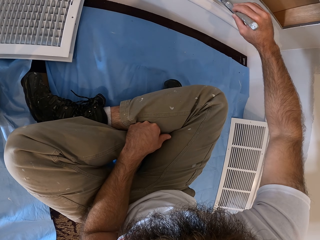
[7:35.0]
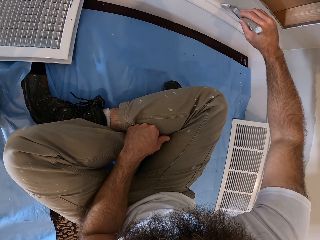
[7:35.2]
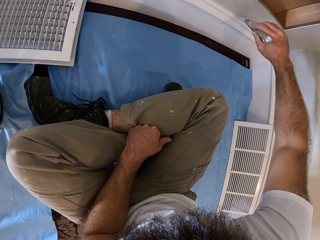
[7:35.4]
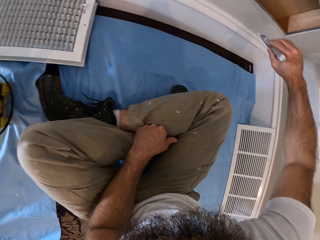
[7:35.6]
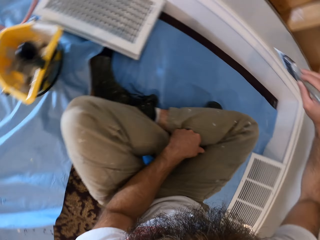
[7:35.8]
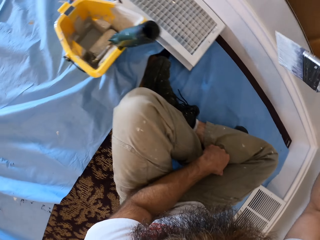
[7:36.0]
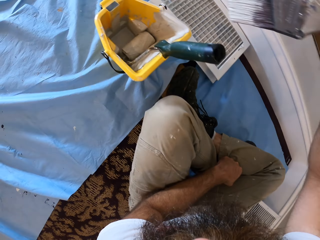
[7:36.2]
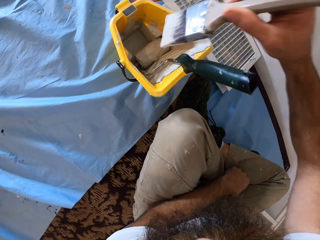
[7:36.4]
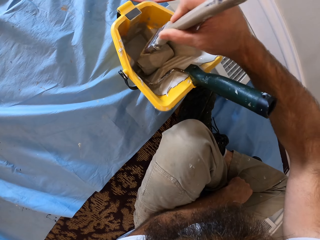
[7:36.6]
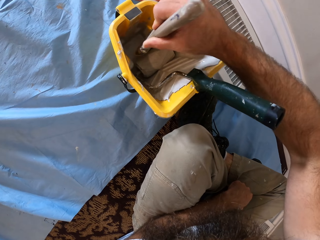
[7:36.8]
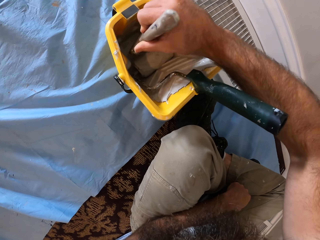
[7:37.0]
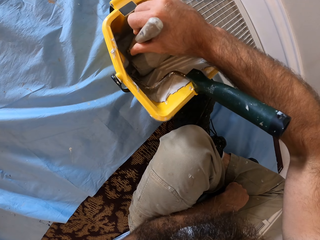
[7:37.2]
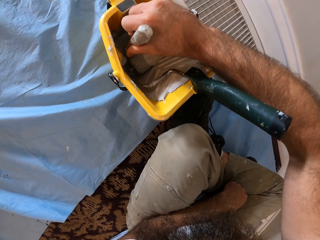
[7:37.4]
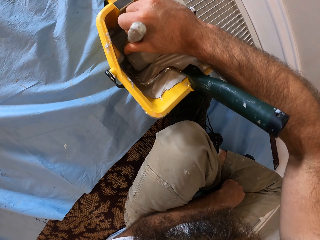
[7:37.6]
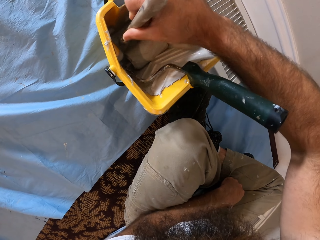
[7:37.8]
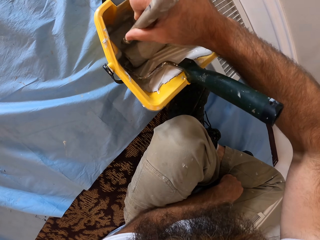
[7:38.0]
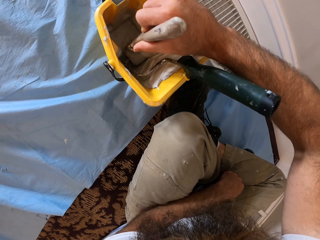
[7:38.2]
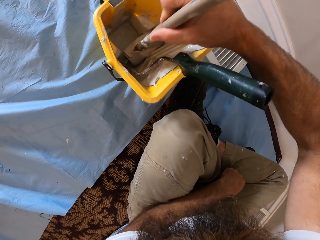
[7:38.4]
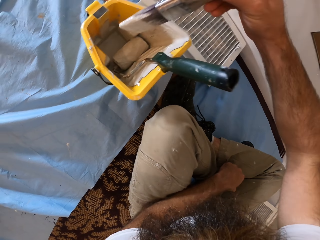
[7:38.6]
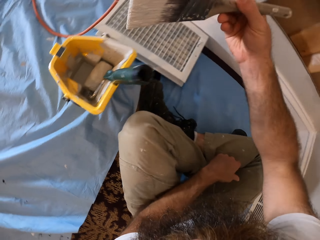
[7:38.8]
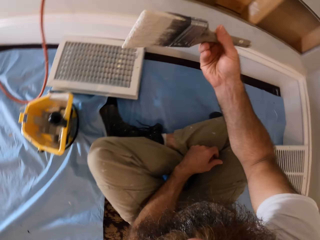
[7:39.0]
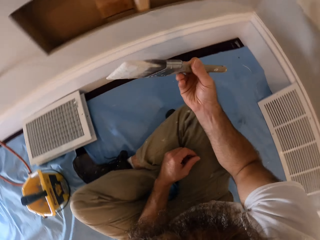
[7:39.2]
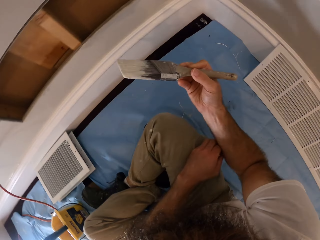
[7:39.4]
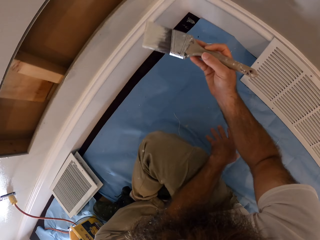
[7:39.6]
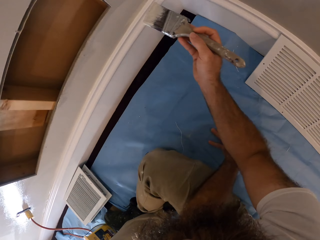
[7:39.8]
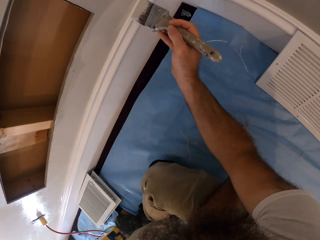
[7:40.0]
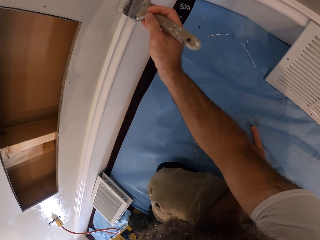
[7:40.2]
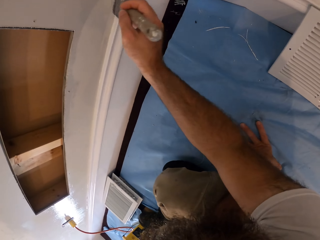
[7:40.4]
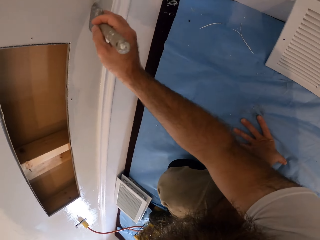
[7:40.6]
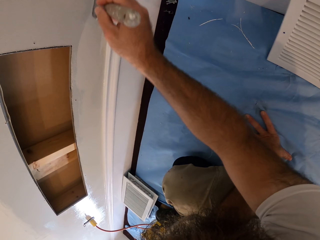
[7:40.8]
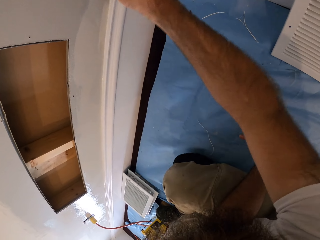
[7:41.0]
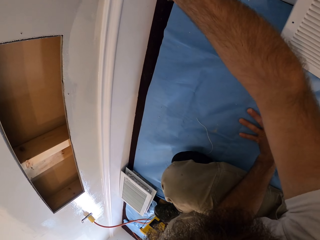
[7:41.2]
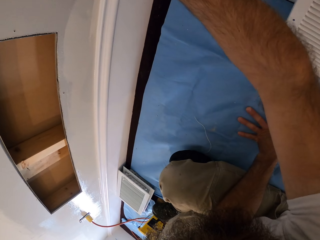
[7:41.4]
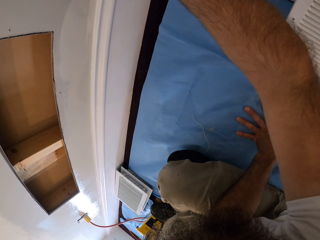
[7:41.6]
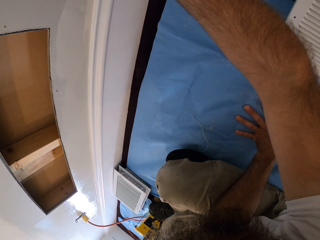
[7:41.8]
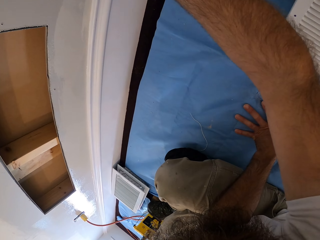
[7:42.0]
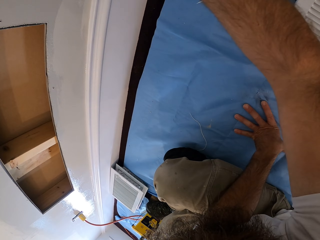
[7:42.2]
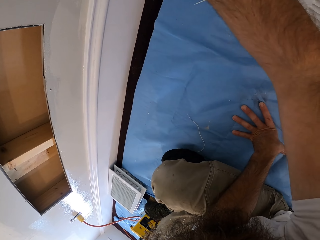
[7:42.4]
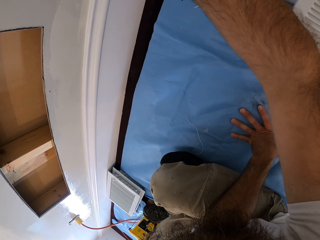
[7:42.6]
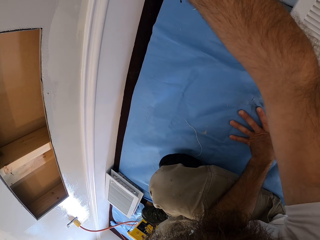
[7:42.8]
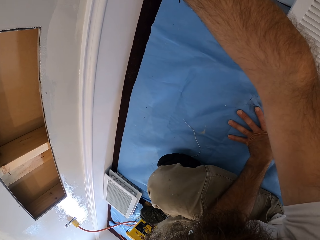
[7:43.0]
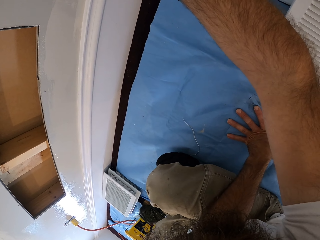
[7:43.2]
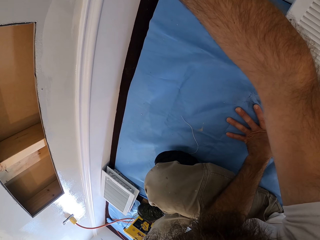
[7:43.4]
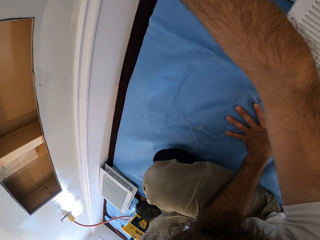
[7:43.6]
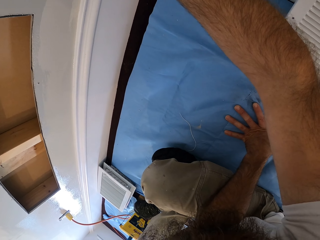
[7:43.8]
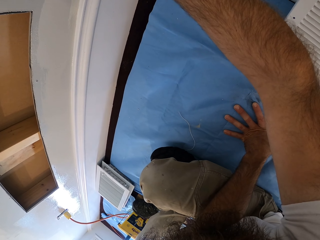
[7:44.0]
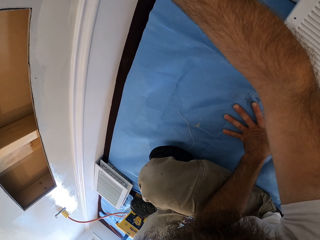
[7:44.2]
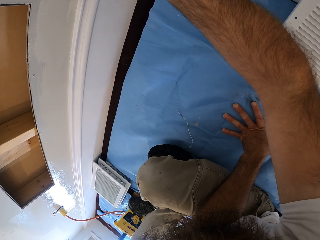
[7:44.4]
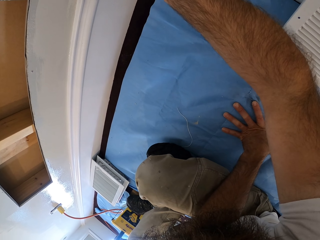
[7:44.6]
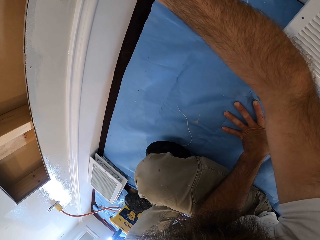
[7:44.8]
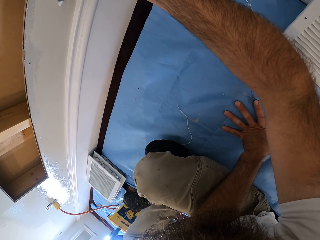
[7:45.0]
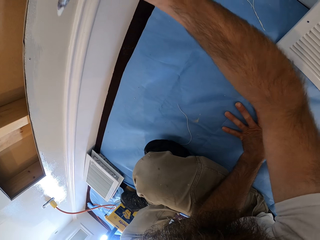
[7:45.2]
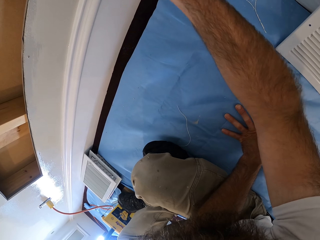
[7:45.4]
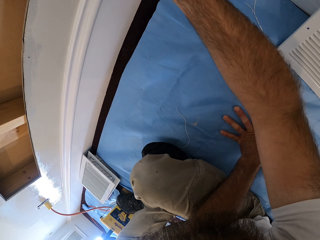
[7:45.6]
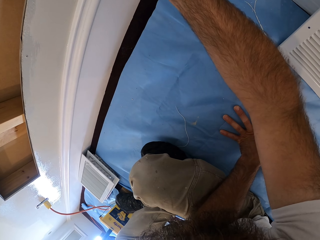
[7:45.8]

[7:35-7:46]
The camera wearer dips the paint brush in the paint in the paint bucket on the floor with his right hand. He wipes the paint in the paint brush on the roller brush in the paint bucket on the floor with his right hand. He paints the wall with the paint brush in his right hand.

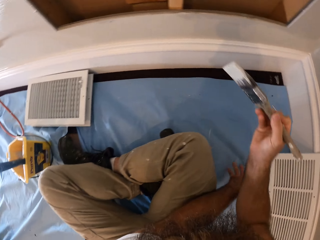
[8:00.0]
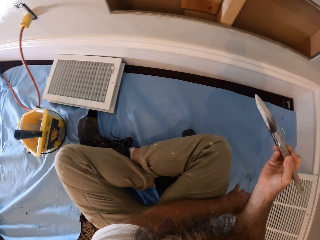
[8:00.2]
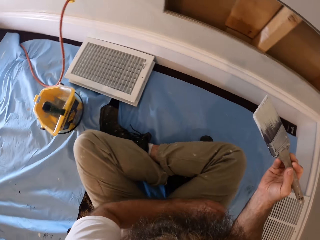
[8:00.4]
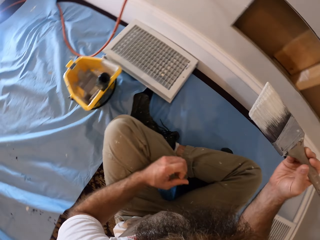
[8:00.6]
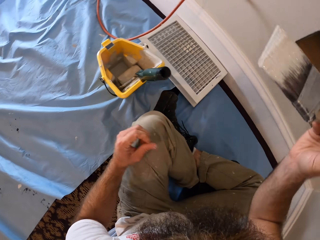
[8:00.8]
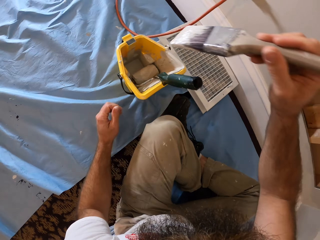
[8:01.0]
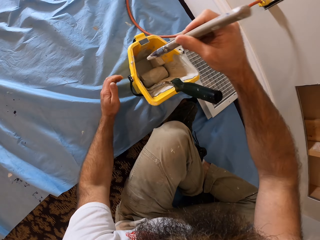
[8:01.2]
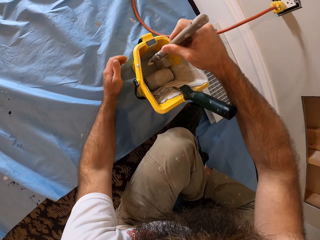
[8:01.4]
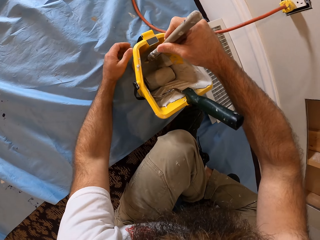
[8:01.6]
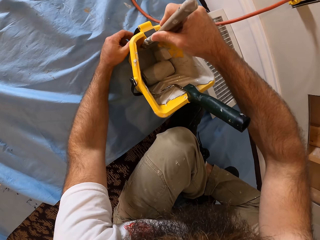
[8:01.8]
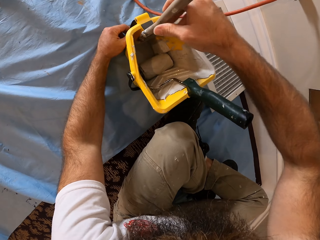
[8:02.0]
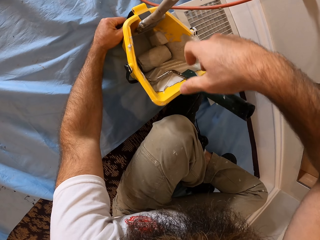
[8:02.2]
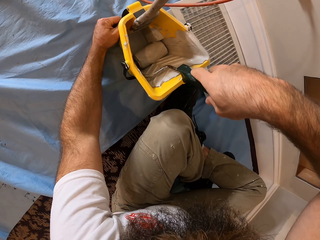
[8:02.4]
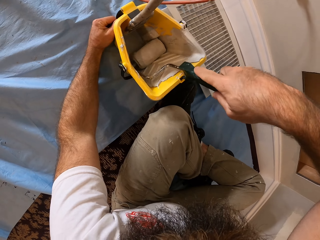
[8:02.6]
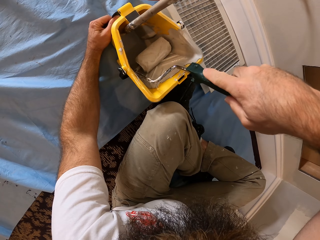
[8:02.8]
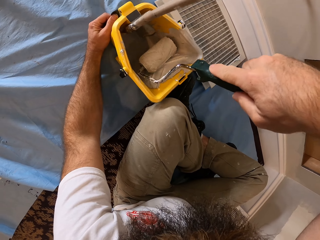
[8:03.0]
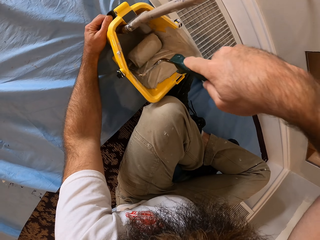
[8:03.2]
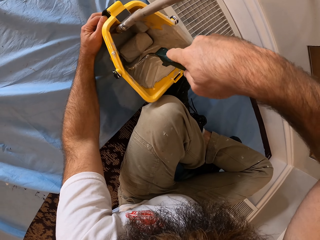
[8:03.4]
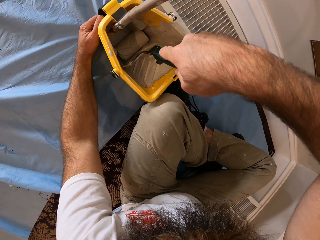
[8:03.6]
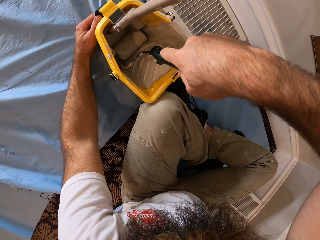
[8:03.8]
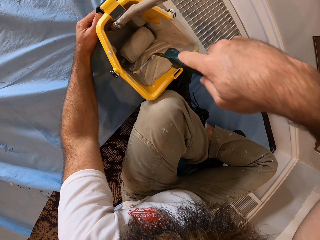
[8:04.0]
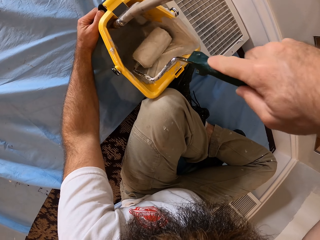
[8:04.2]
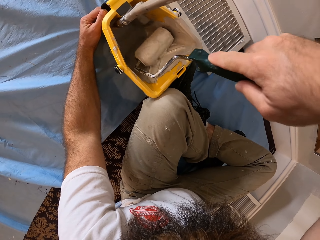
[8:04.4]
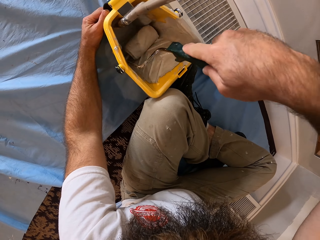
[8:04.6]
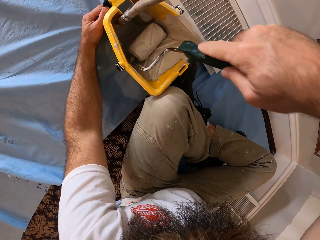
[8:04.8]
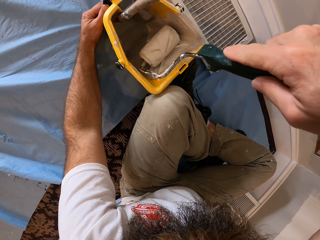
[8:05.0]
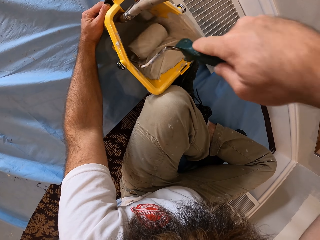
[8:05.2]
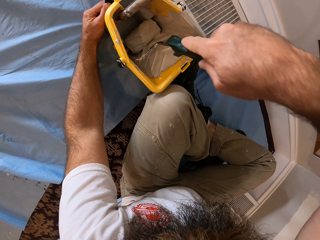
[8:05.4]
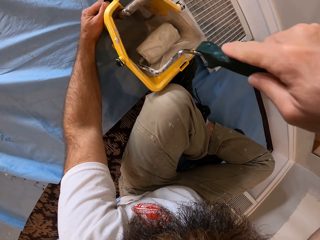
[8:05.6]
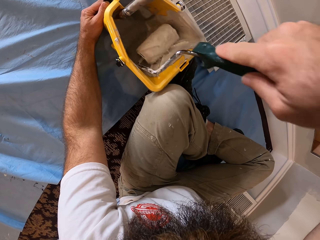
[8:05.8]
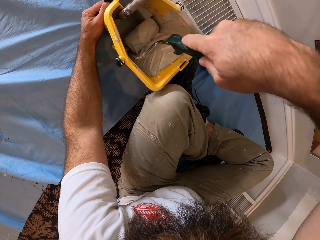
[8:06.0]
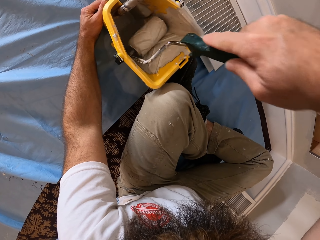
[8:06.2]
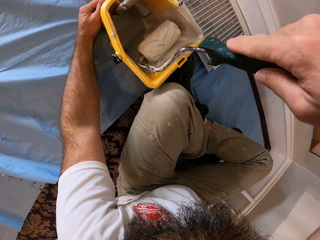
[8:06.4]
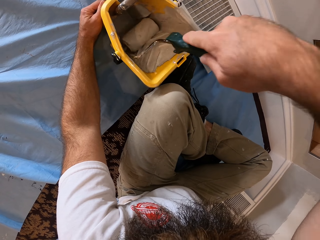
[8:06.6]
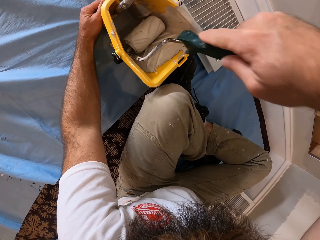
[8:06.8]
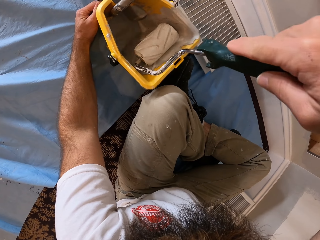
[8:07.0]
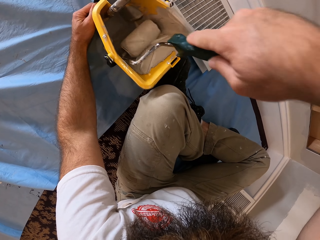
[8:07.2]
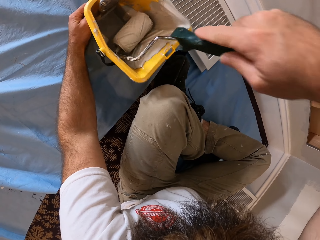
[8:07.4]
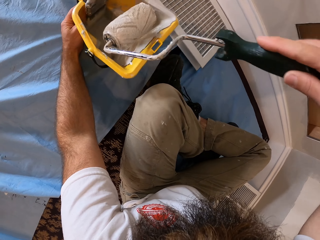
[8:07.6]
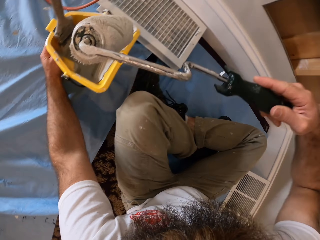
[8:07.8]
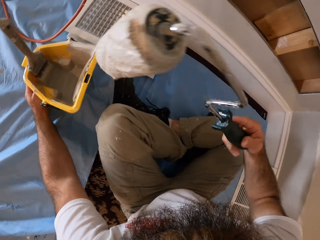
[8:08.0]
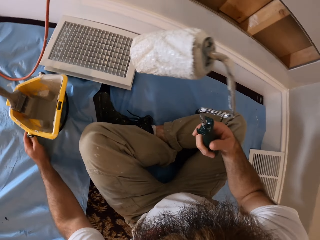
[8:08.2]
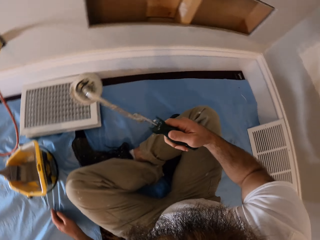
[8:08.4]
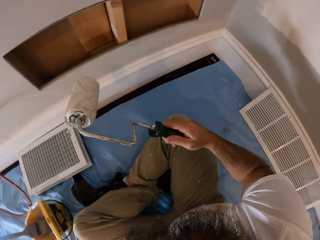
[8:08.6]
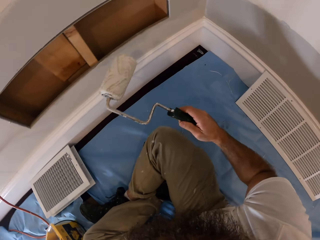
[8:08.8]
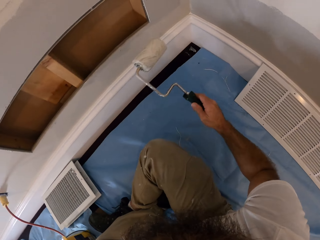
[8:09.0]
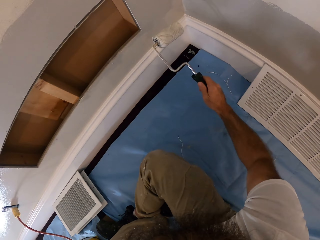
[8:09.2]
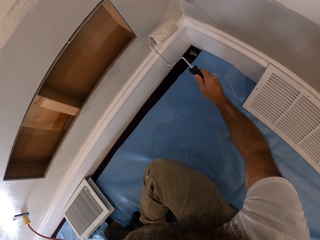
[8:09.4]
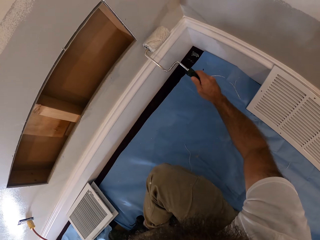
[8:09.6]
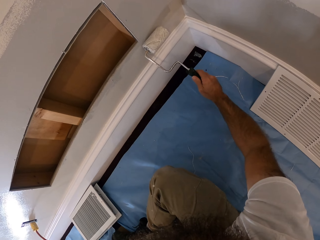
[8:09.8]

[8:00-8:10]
The camera wearer puts the paint brush in the paint bucket on the floor with his right hand. He holds the paint bucket on the floor with his left hand. He picks up the roller brush in the paint bucket on the floor with his right hand. He rolls the paint on the roller brush in the paint bucket on the floor with his right hand. He removes the roller brush in the bucket on the floor with his right hand. He paints the wall with the roller brush in his right hand.
